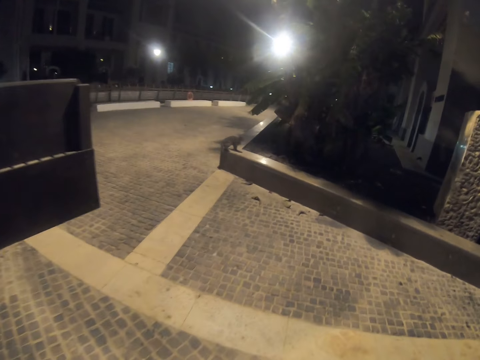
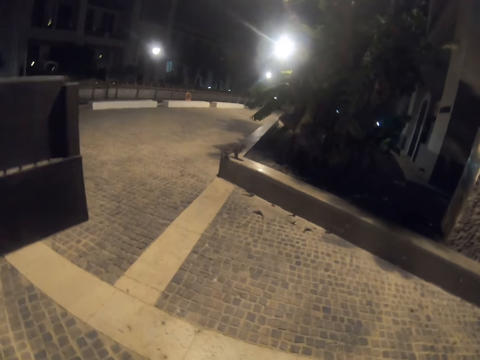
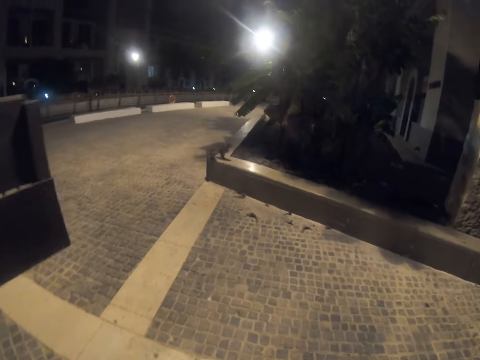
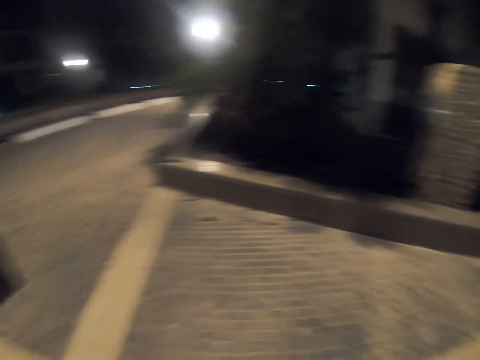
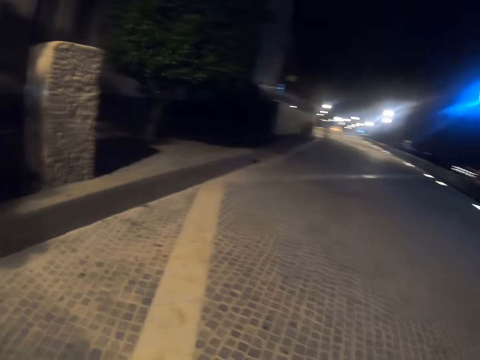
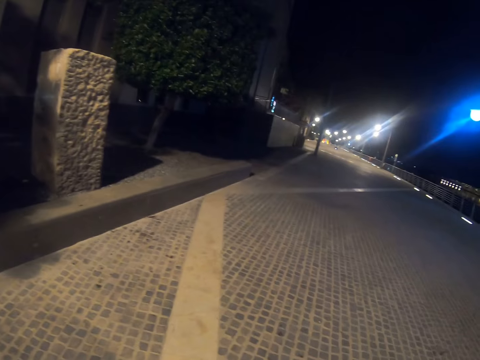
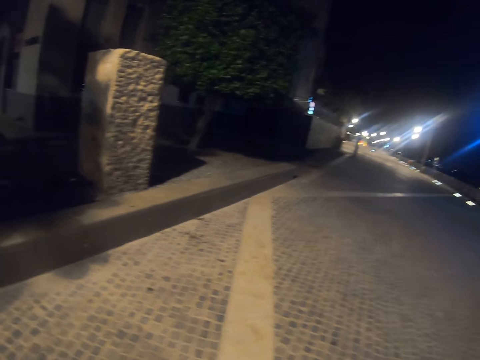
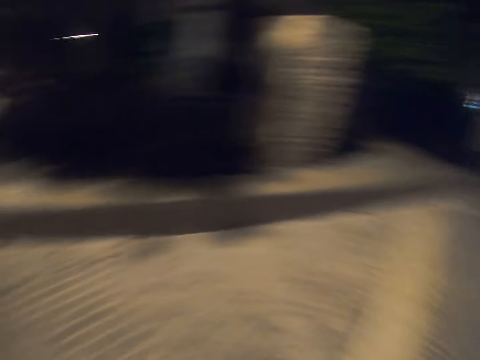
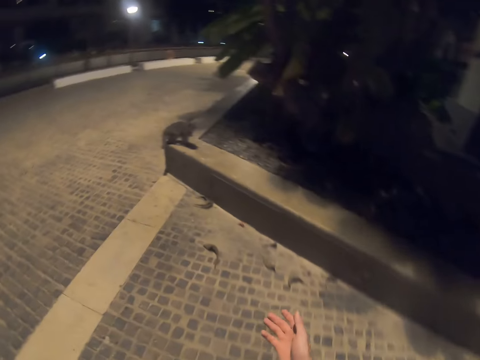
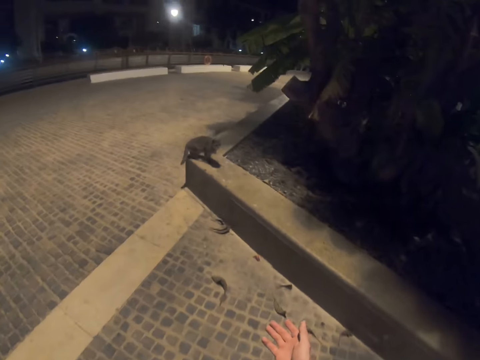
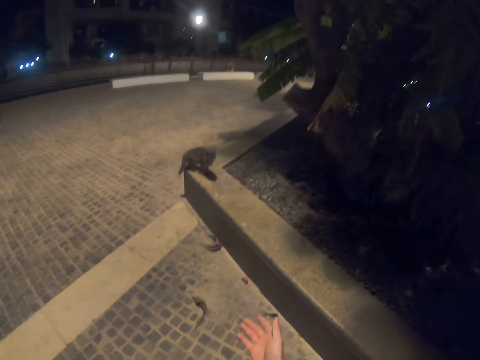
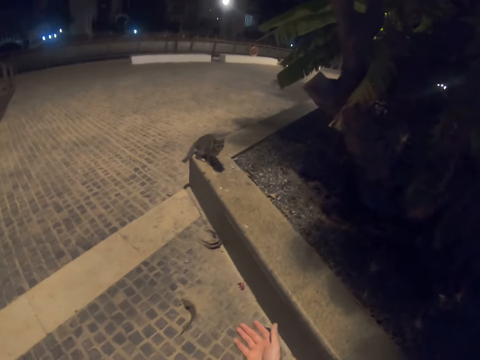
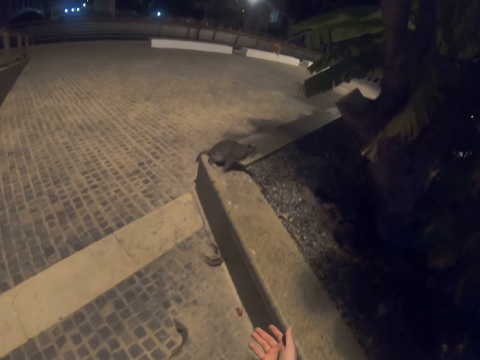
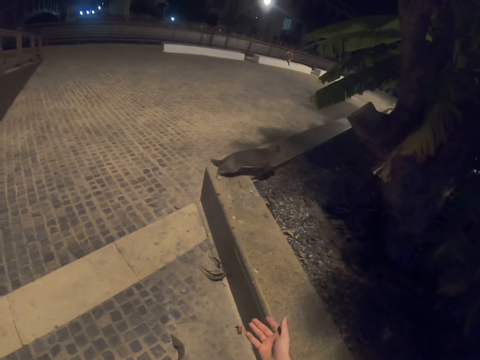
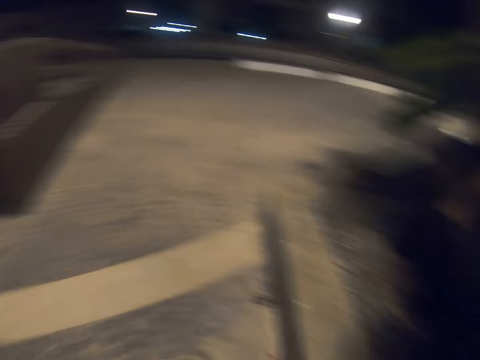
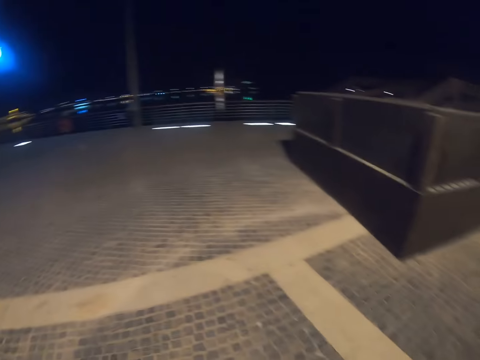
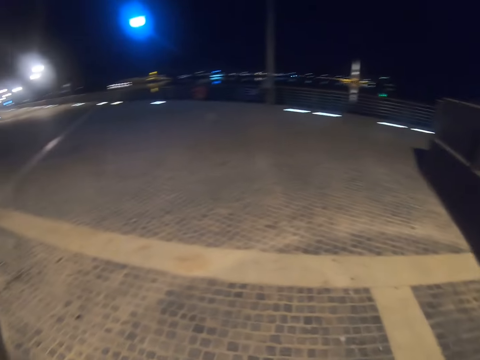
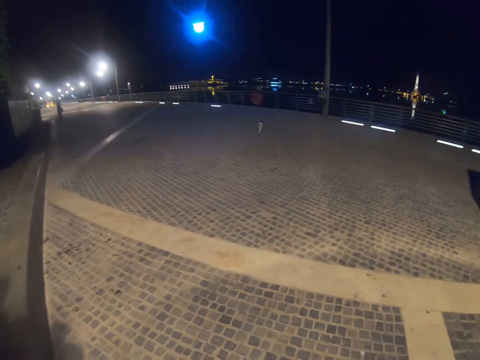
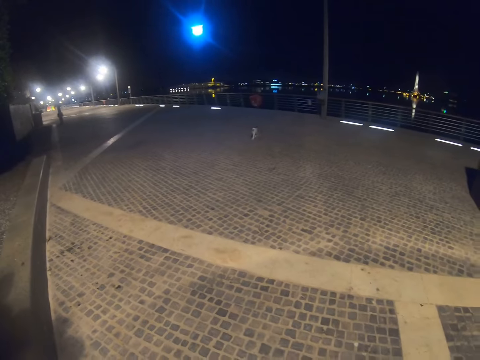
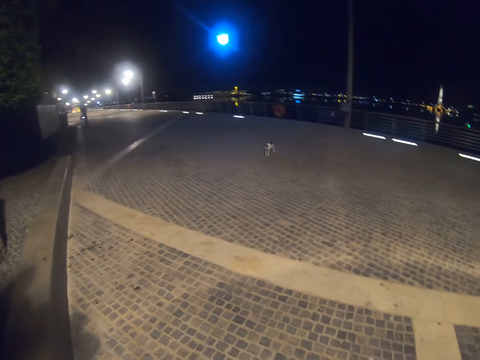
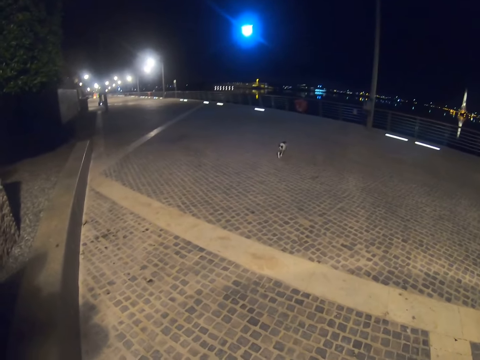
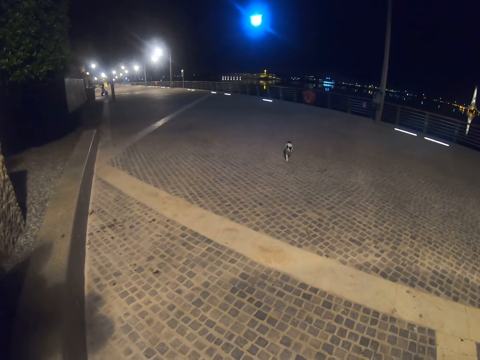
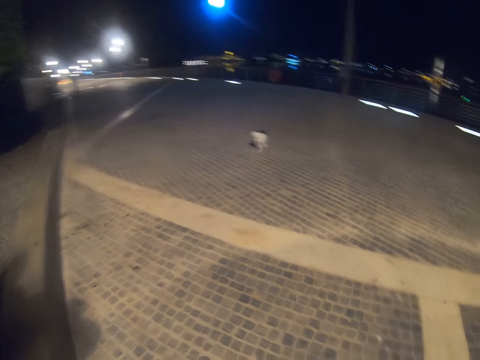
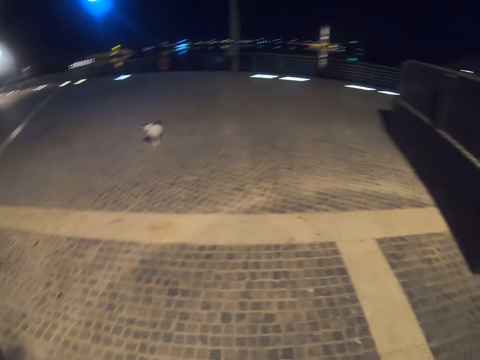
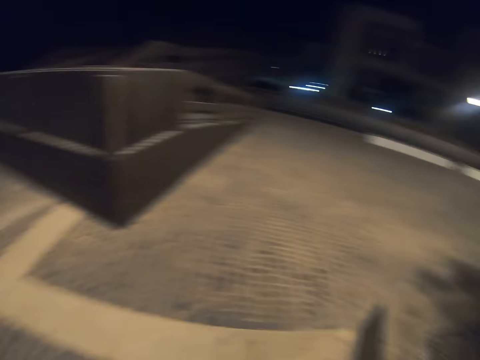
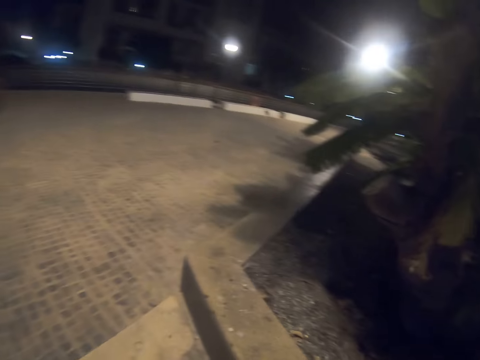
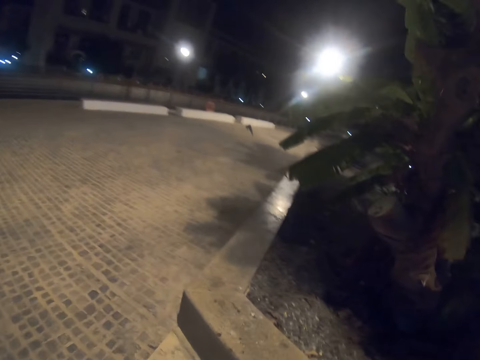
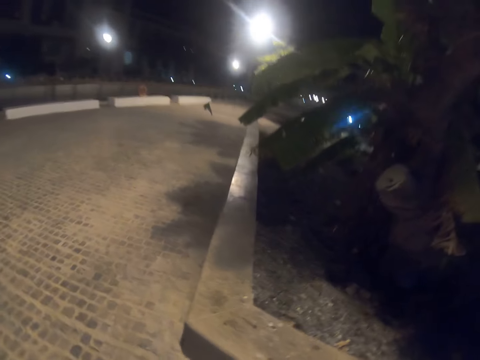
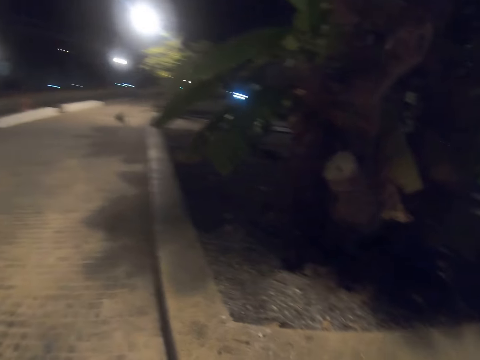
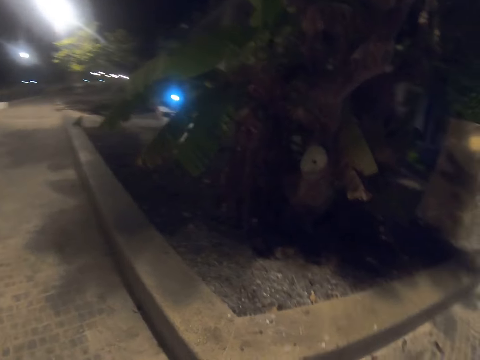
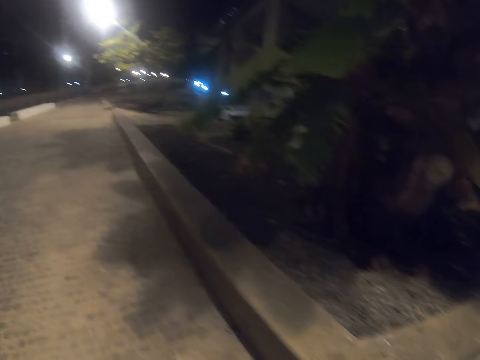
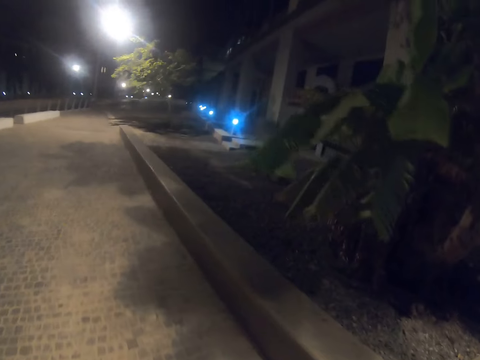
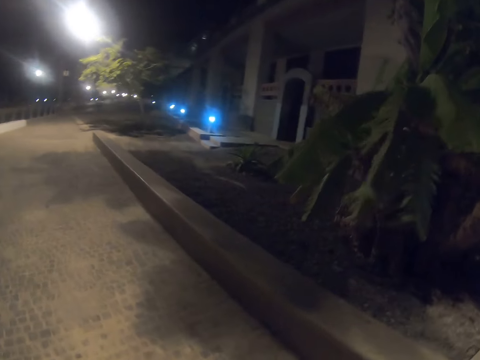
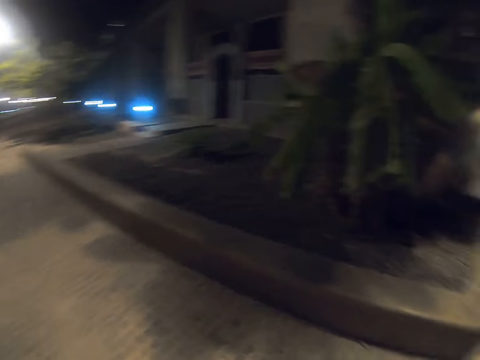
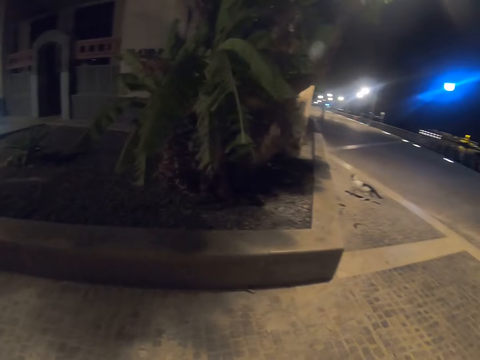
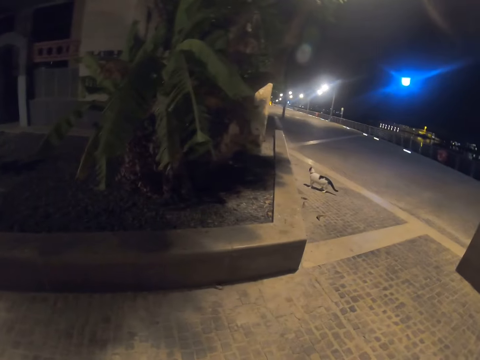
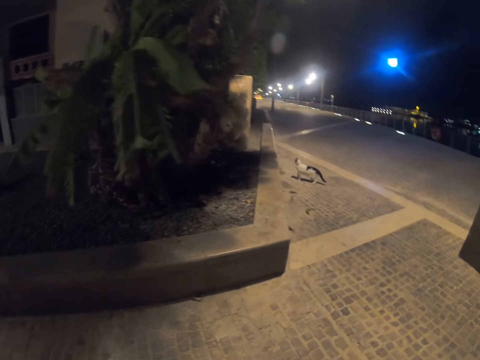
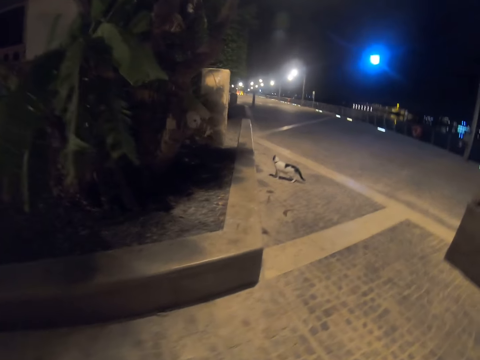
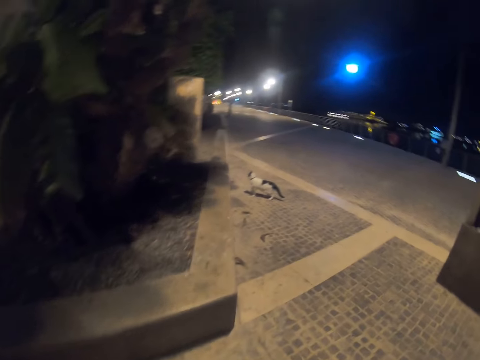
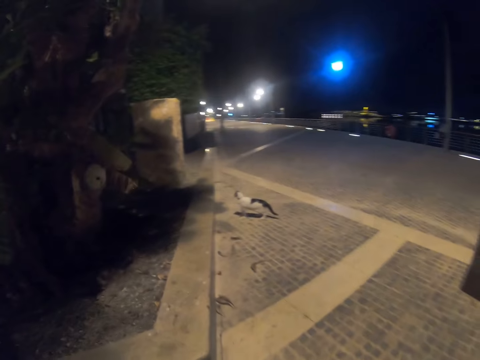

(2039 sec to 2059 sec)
The camera wearer looks around. She raises her hand towards the cat. She walks towards the cat. She looks around. She looks around. She walks on the pavement.

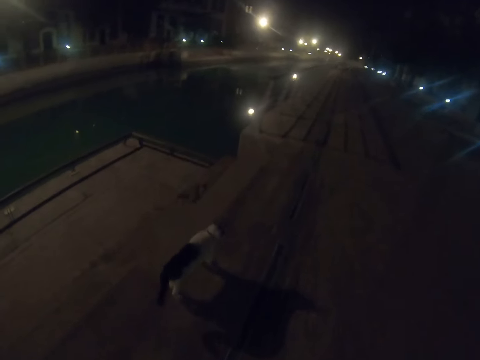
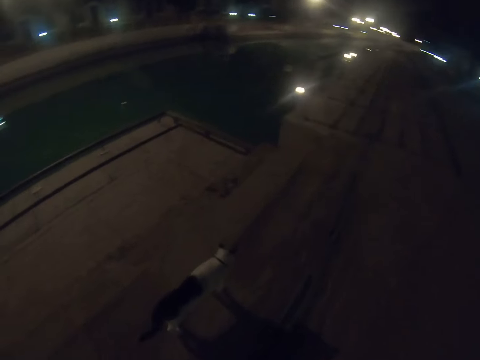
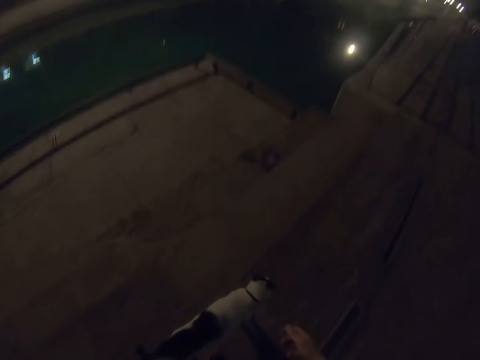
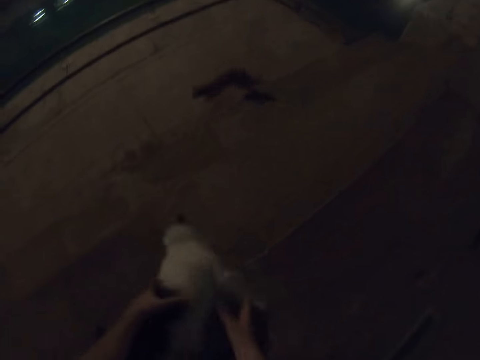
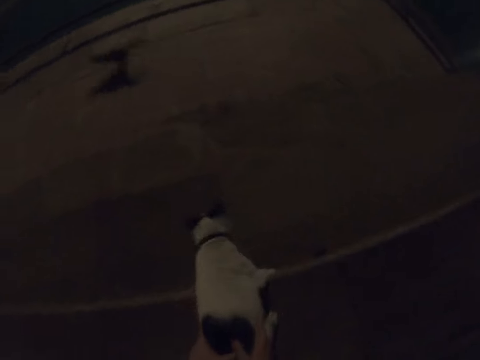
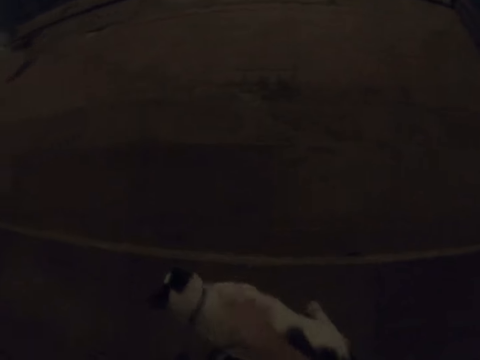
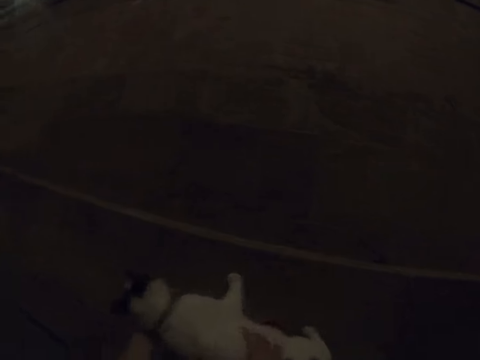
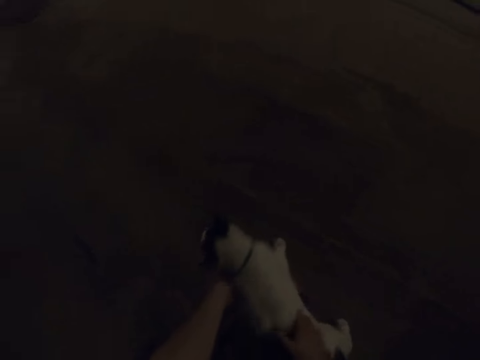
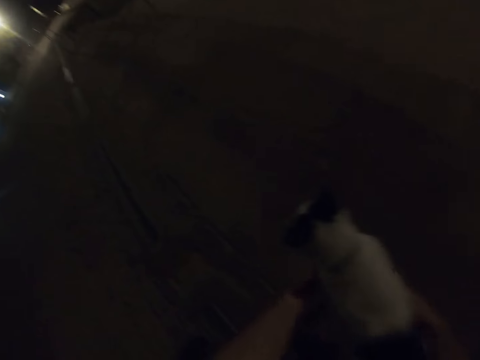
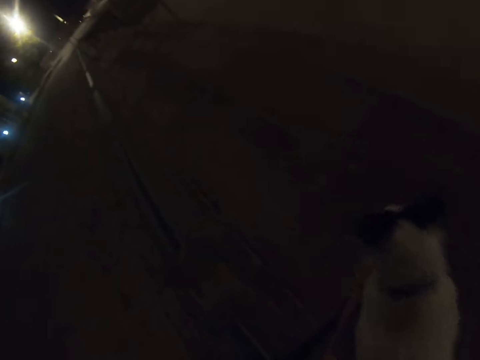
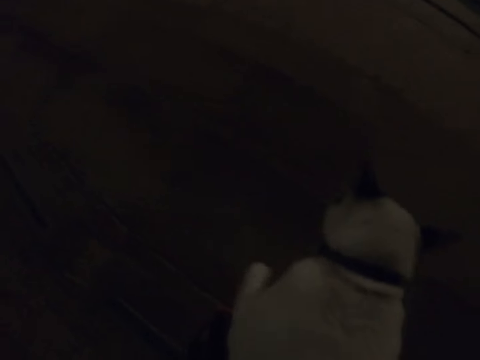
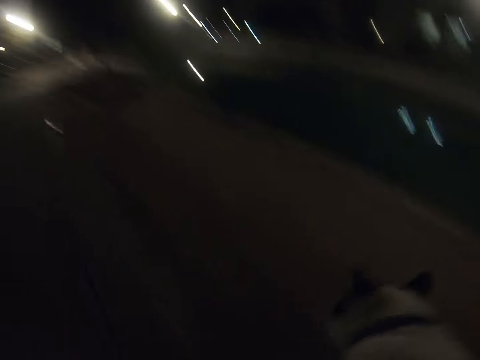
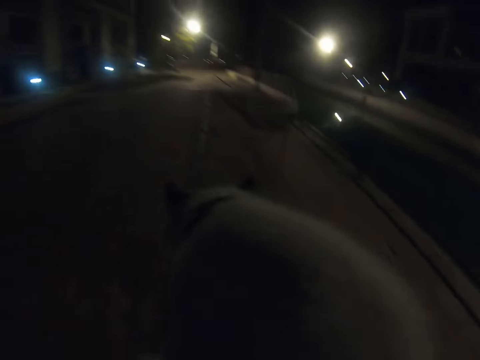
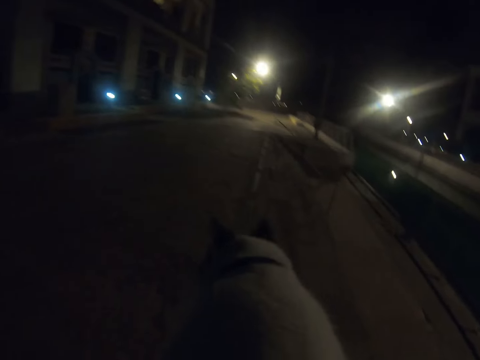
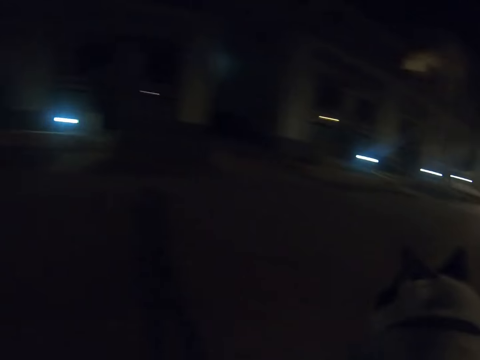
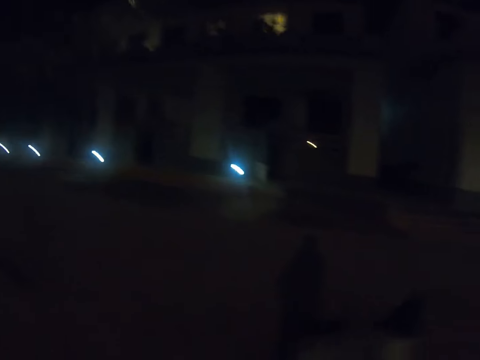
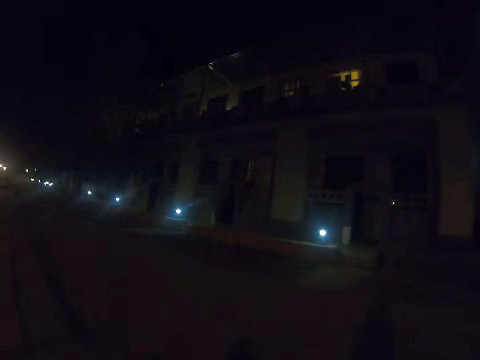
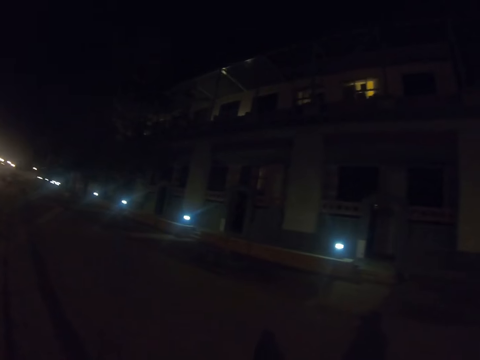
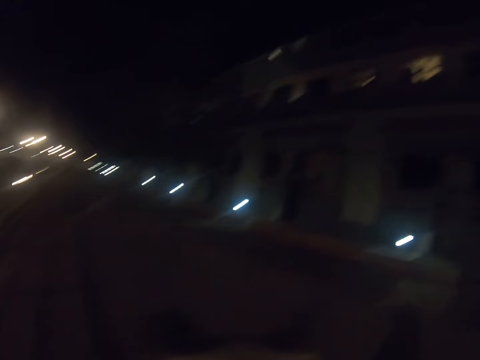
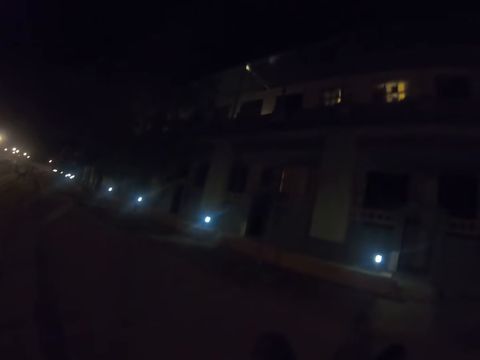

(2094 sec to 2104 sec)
The camera wearer takes a cat. They touch the cat. They carry the cat. They walk around.
